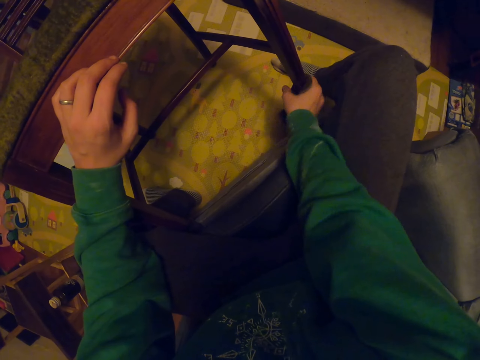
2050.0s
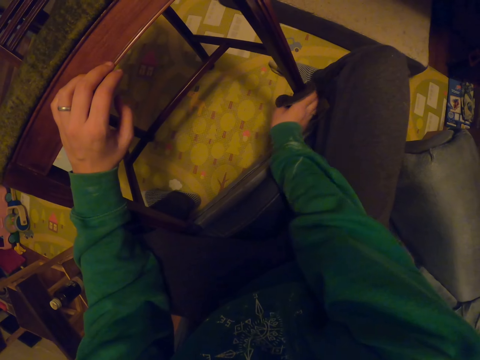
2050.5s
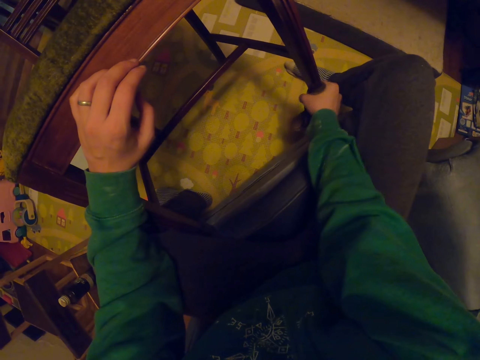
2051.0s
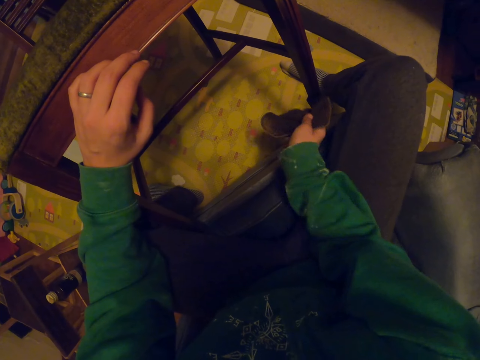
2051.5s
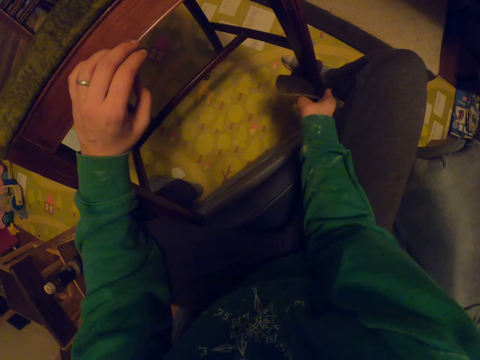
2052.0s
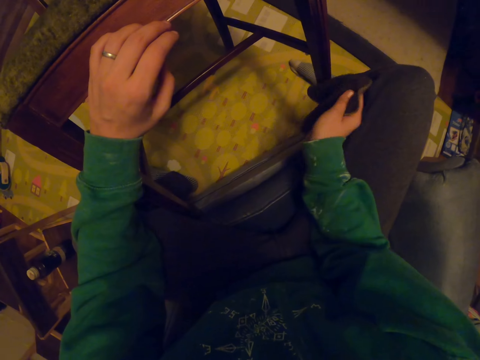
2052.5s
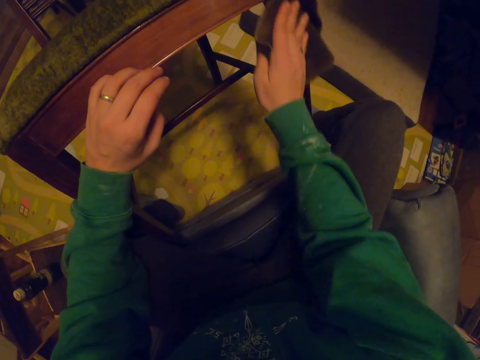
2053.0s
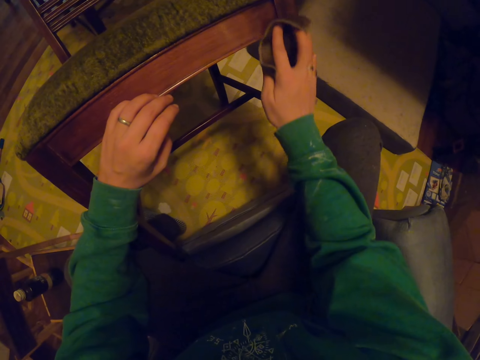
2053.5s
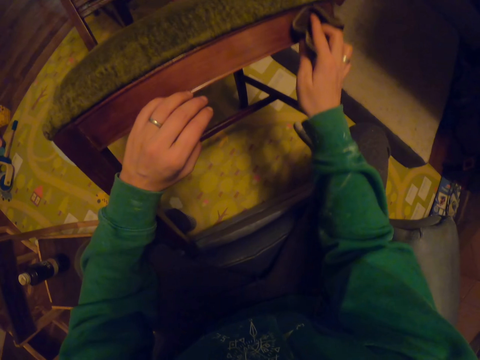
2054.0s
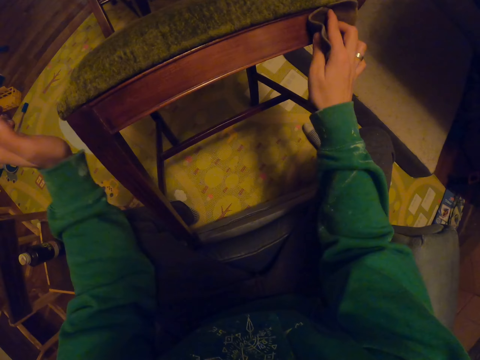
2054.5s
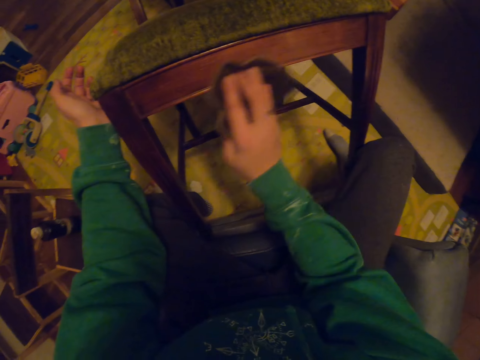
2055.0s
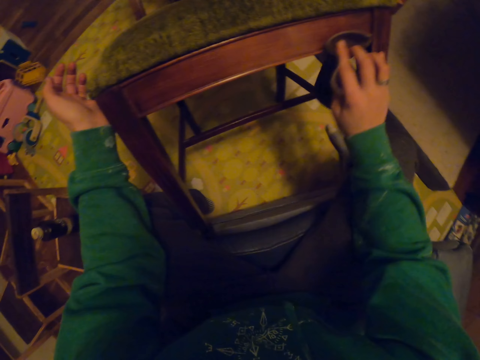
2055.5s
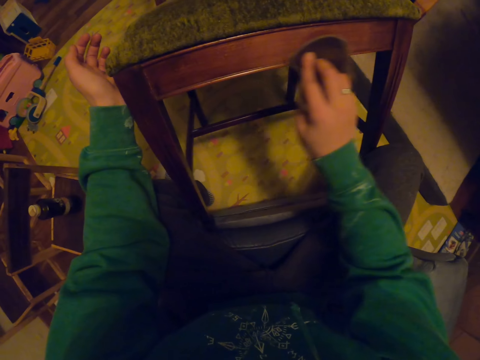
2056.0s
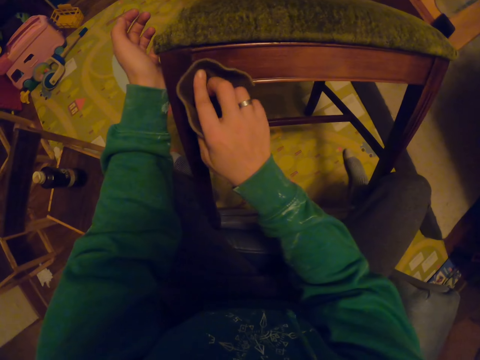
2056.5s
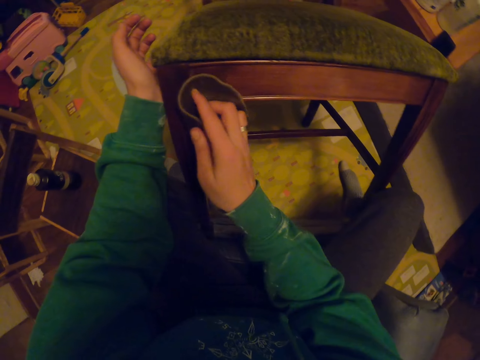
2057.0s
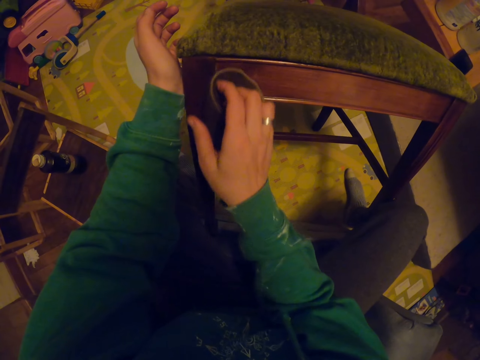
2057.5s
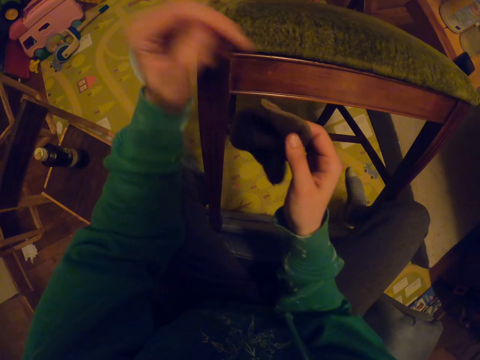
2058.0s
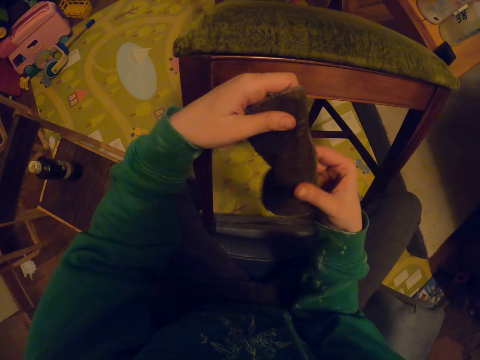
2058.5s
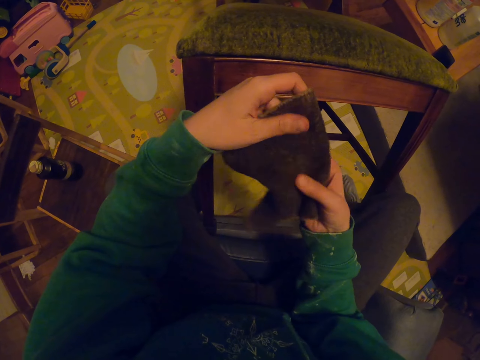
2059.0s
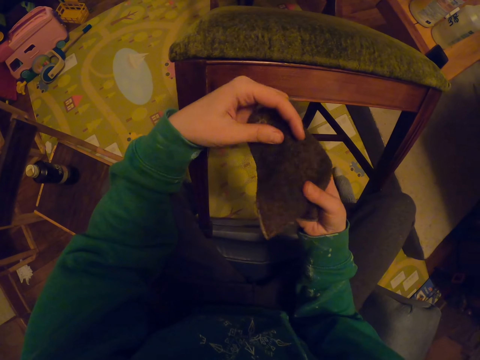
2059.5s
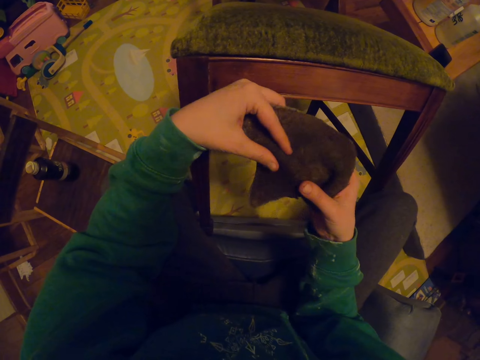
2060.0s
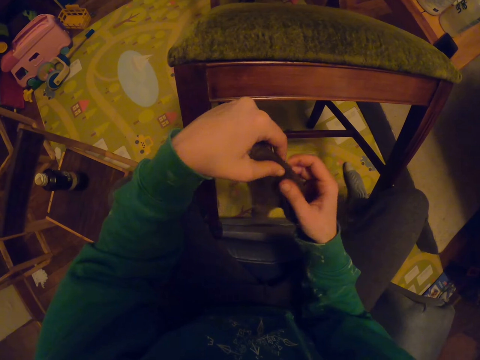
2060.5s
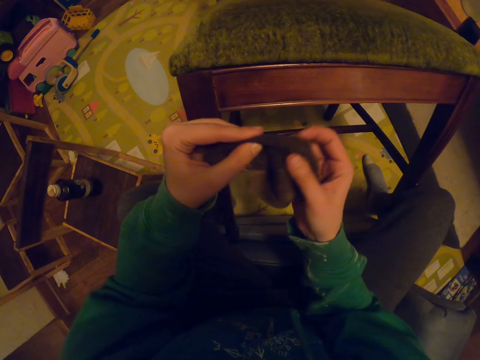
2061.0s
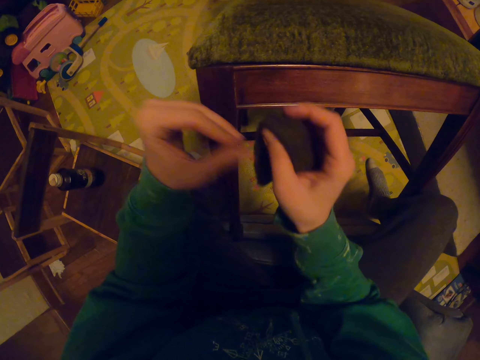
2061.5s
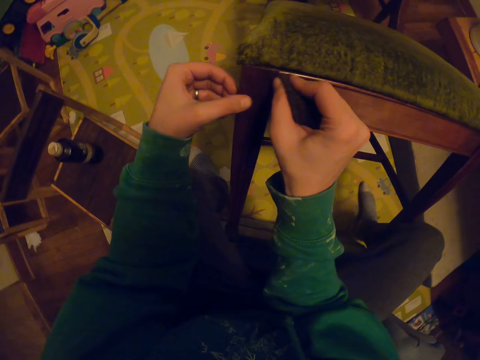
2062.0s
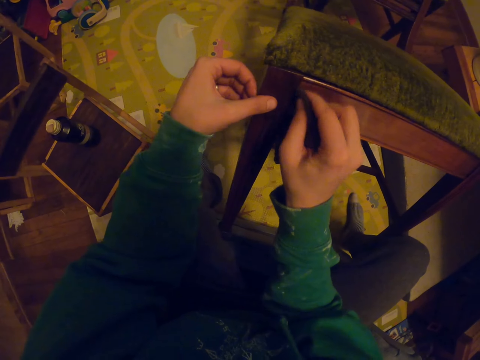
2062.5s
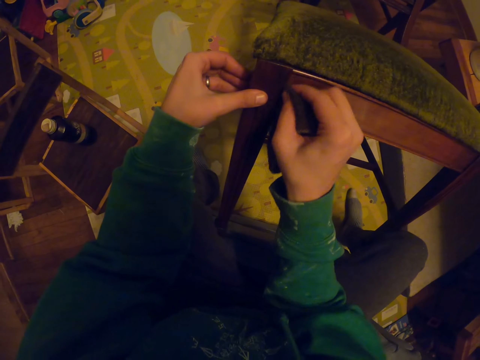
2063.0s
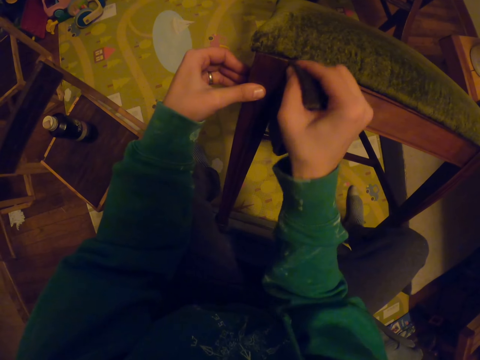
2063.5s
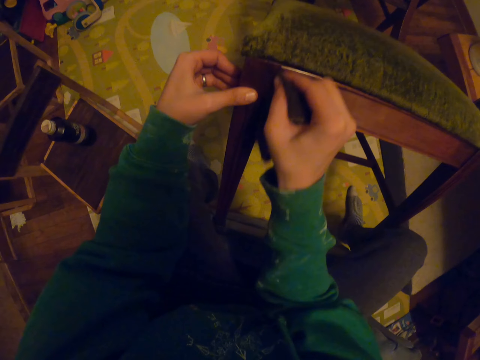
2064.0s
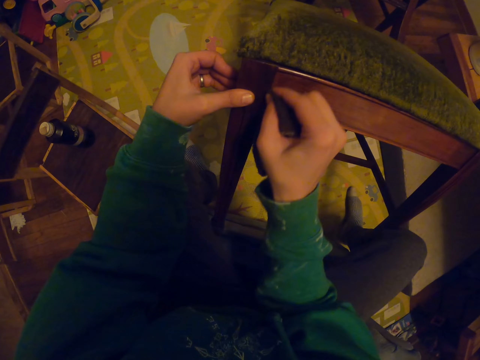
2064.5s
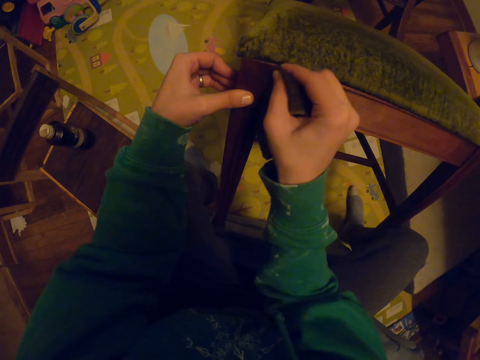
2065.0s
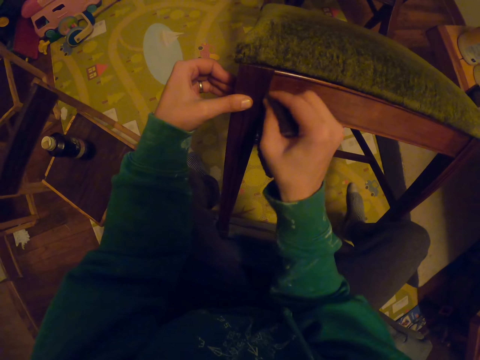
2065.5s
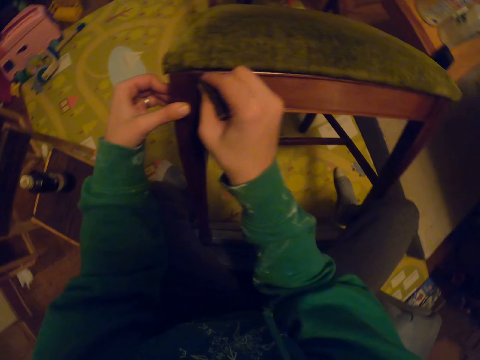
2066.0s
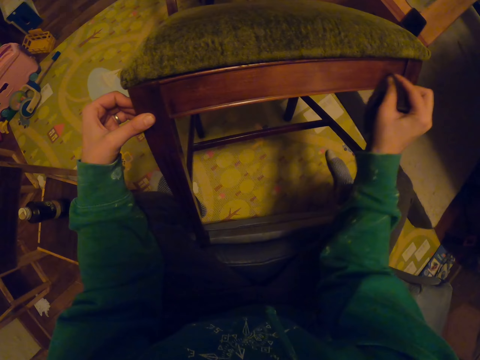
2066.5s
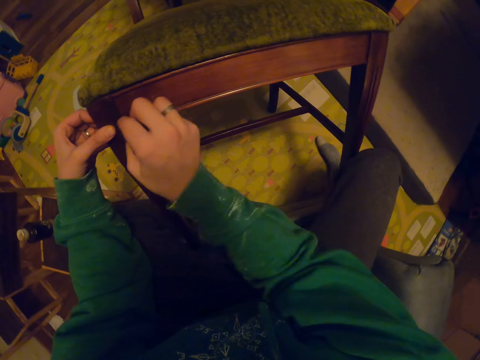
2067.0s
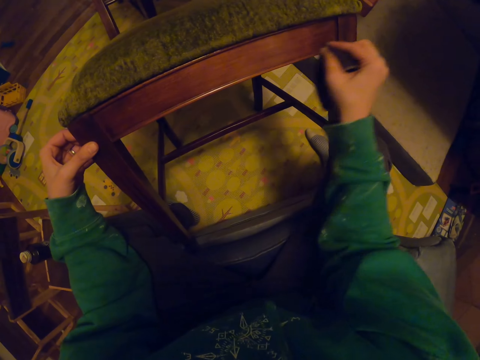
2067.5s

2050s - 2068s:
The camera wearer folds the towel. They unfold the cloth. They wipe the chair.

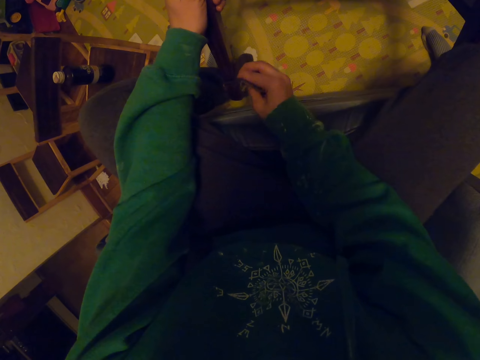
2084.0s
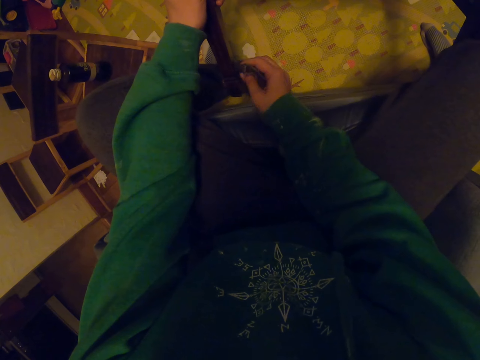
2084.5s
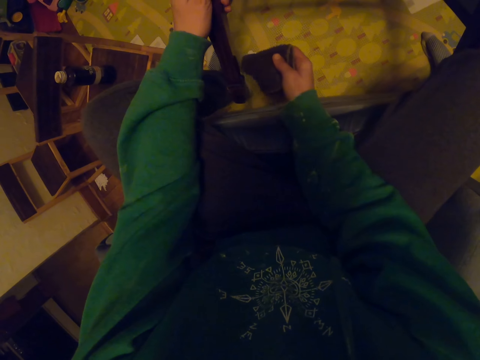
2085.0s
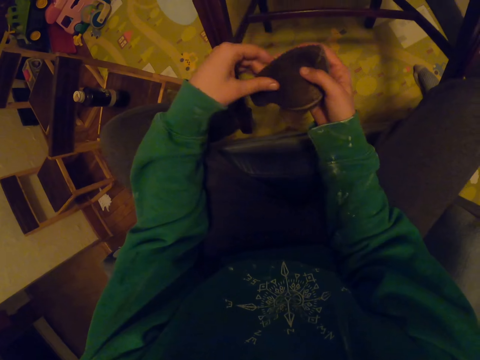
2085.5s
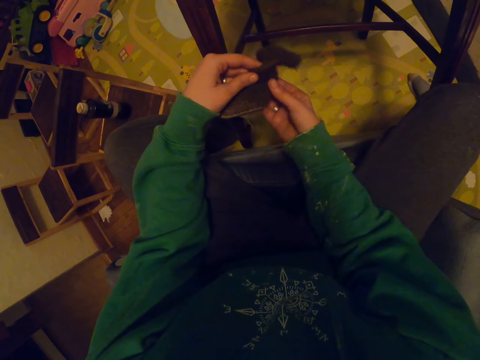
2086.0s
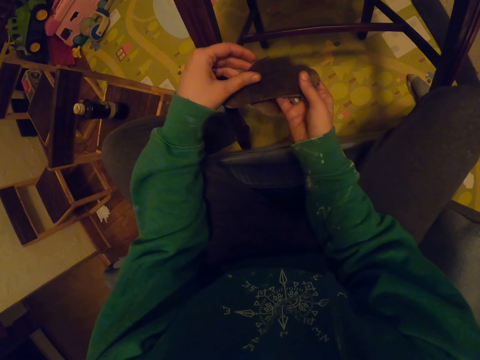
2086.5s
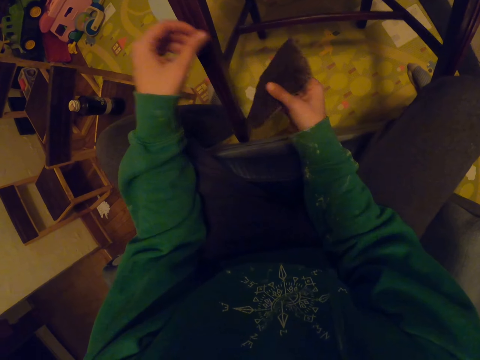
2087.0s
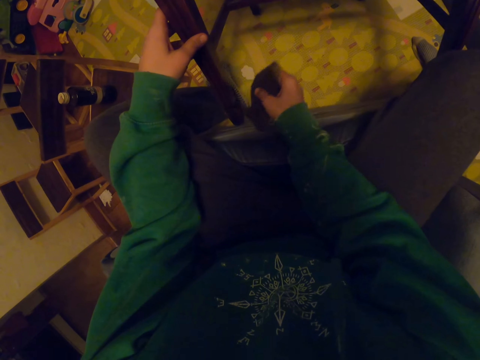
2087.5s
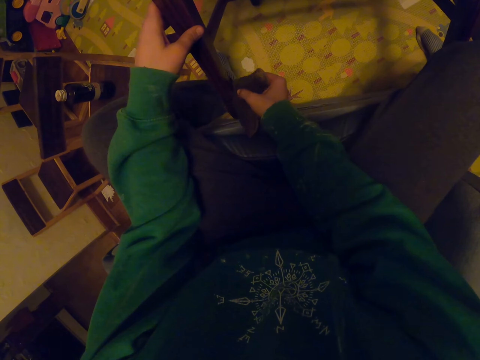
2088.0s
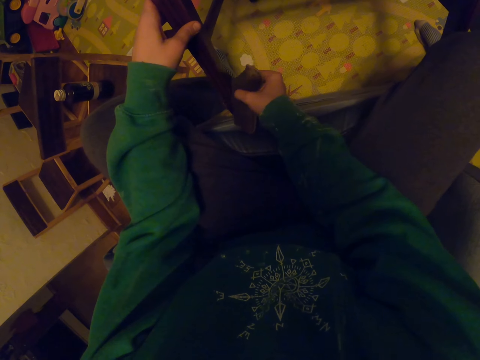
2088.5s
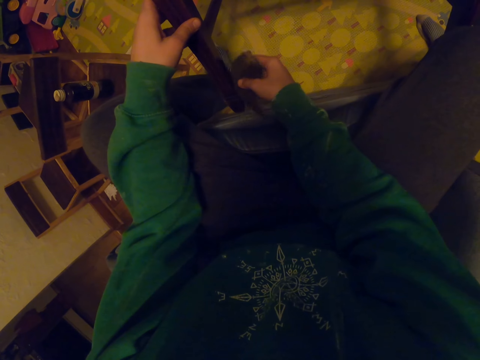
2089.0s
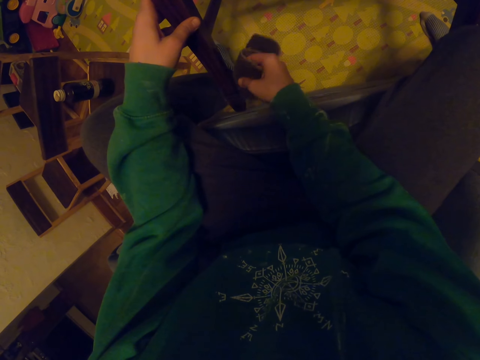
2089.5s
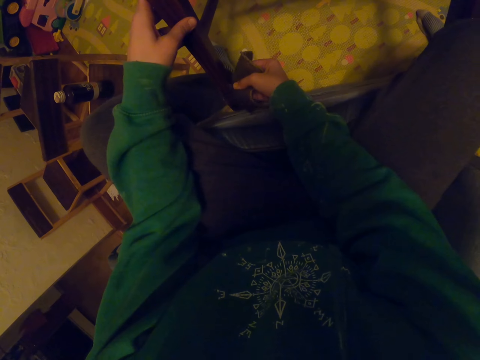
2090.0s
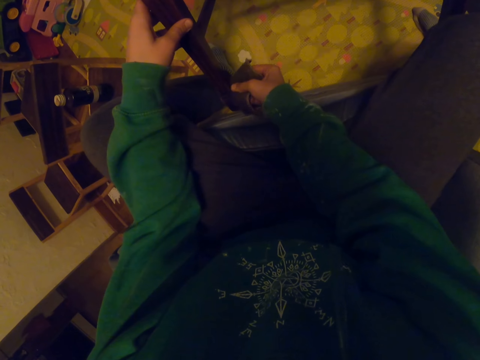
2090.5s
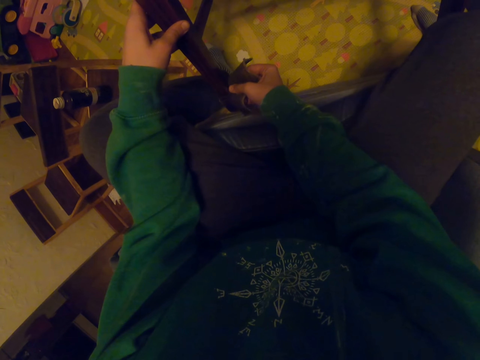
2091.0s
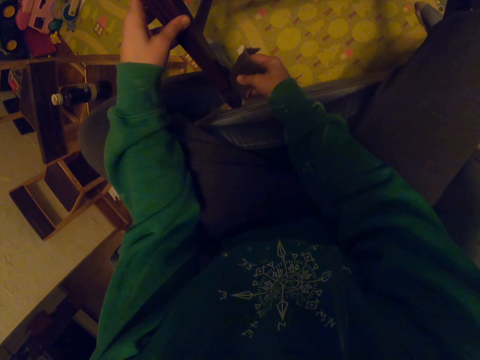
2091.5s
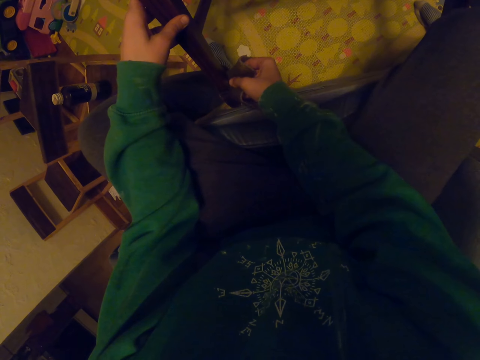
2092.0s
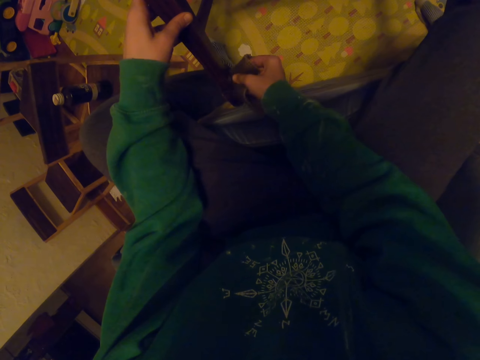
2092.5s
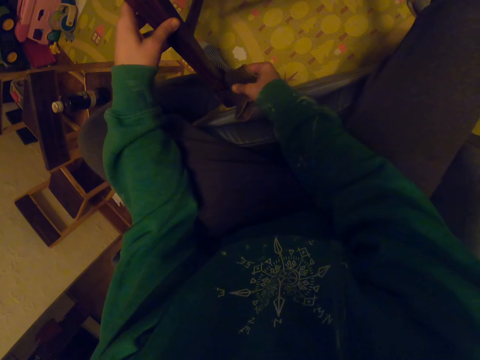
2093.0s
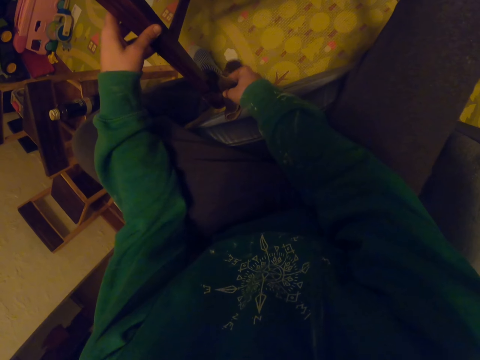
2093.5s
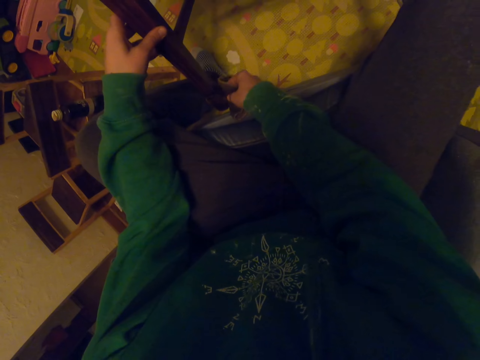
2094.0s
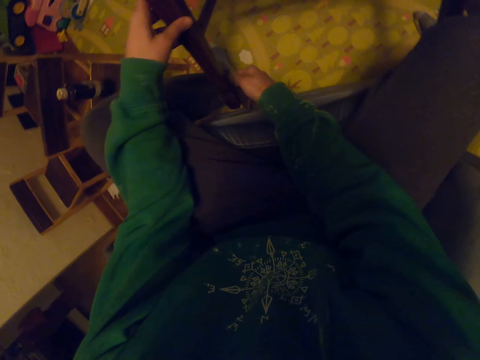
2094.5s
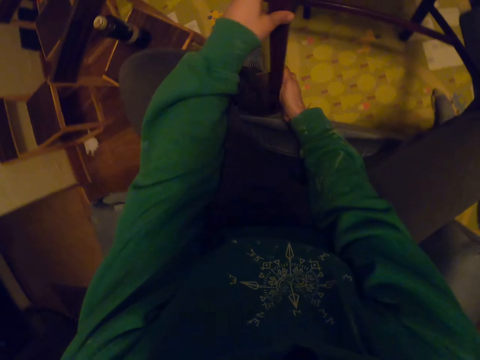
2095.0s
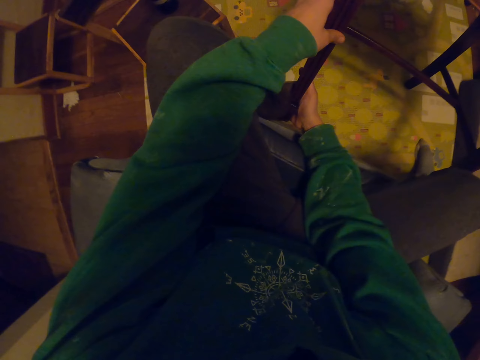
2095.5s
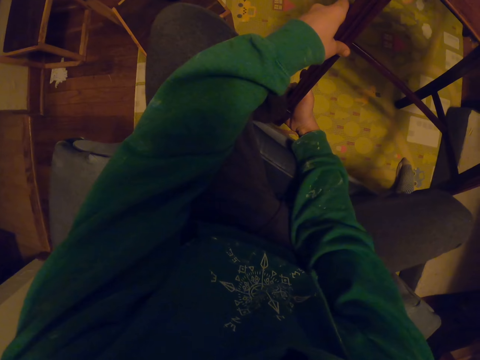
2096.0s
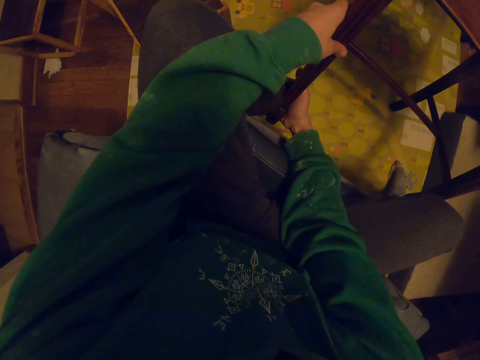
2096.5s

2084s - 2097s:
The camera wearer unfolds the towel. They wipe the chair.
